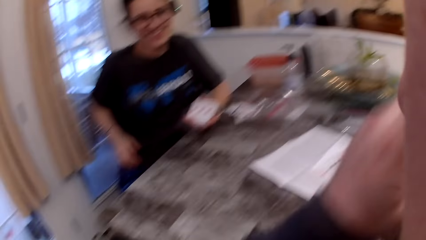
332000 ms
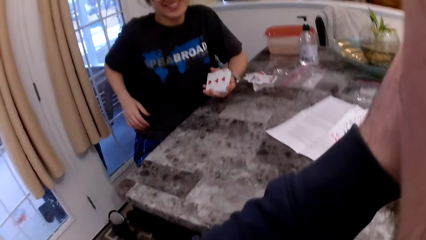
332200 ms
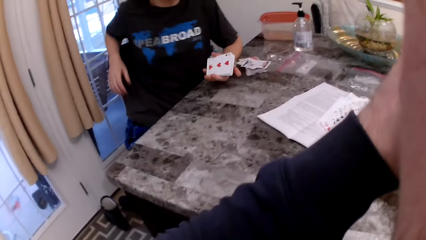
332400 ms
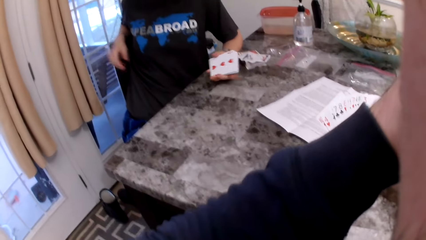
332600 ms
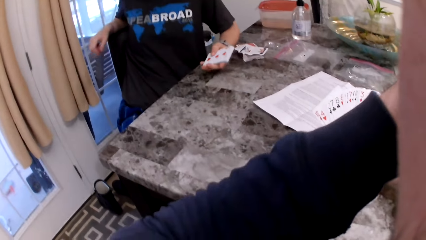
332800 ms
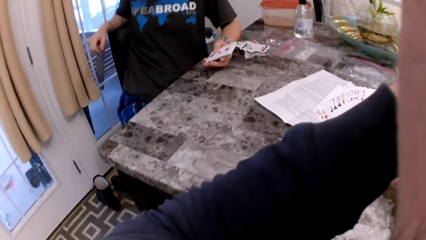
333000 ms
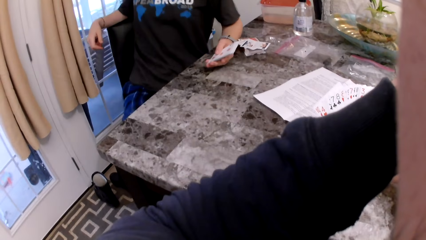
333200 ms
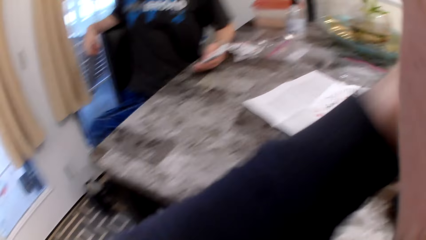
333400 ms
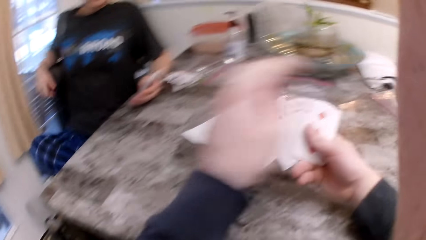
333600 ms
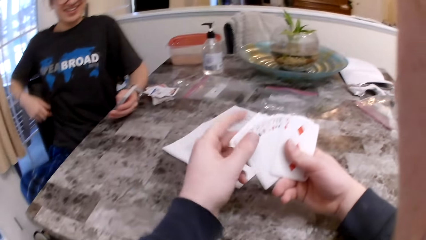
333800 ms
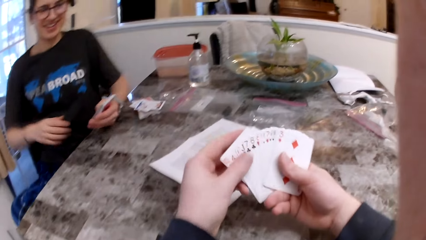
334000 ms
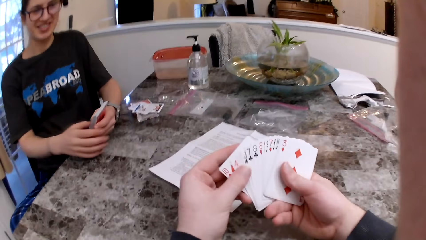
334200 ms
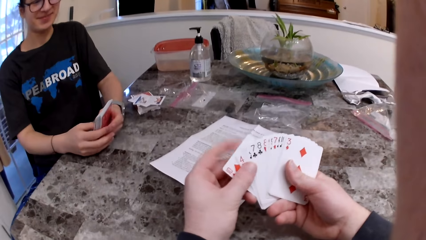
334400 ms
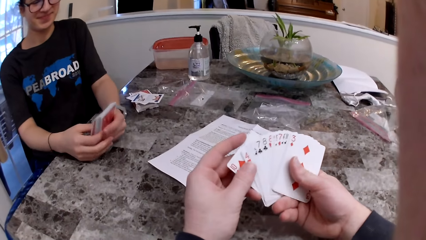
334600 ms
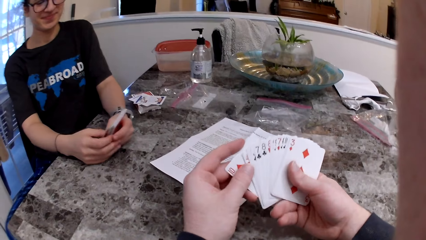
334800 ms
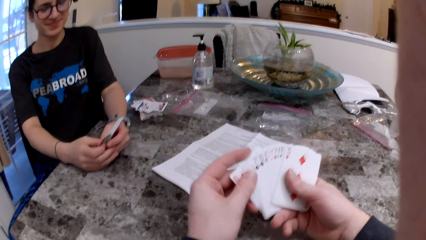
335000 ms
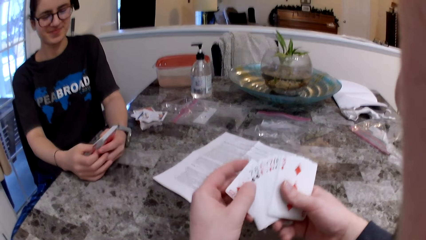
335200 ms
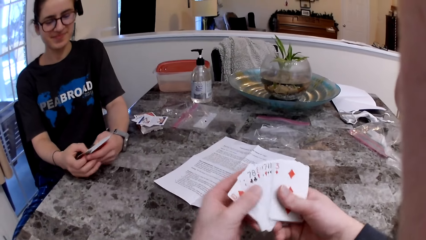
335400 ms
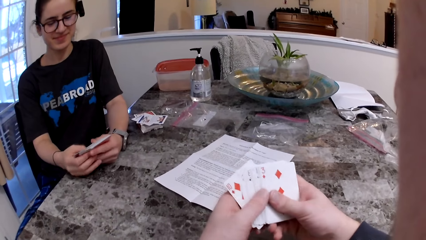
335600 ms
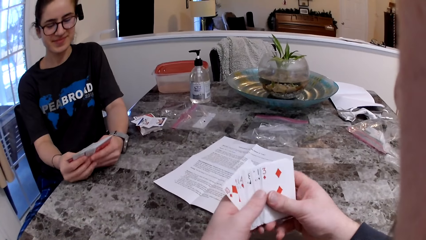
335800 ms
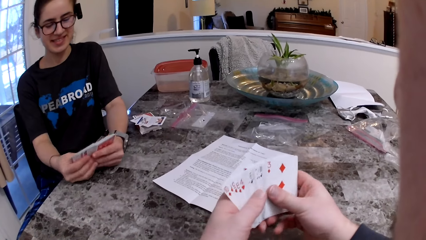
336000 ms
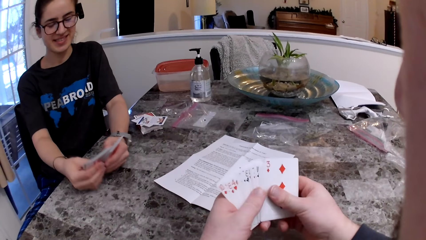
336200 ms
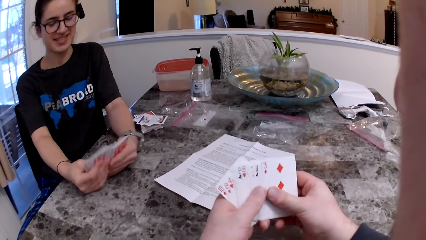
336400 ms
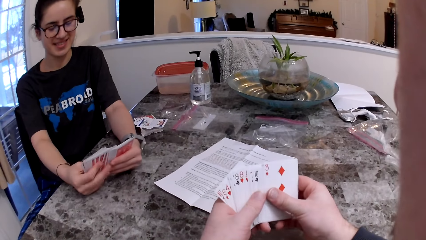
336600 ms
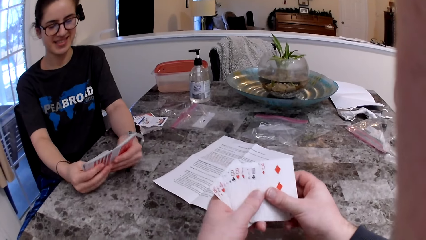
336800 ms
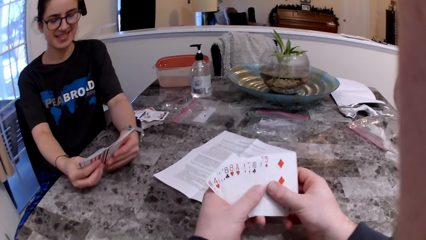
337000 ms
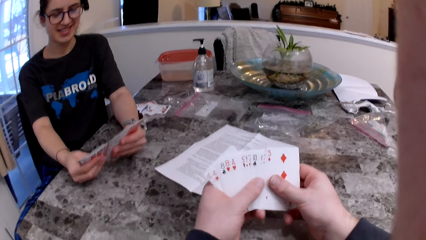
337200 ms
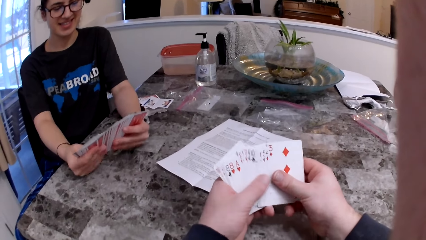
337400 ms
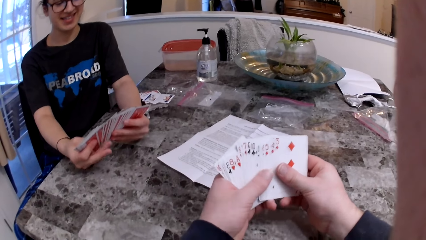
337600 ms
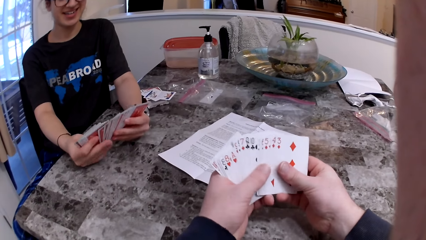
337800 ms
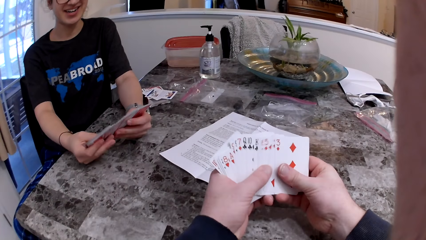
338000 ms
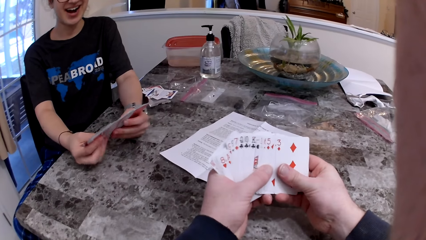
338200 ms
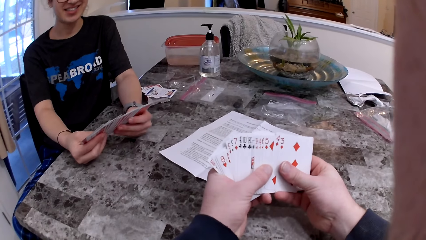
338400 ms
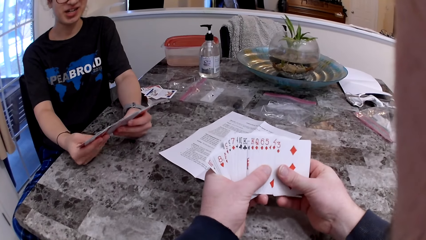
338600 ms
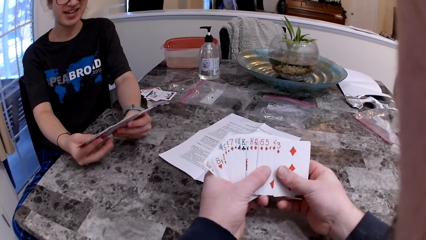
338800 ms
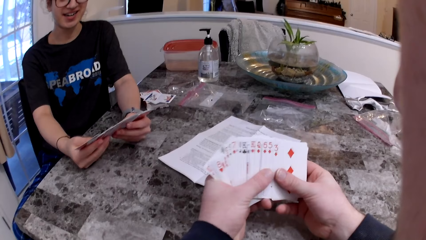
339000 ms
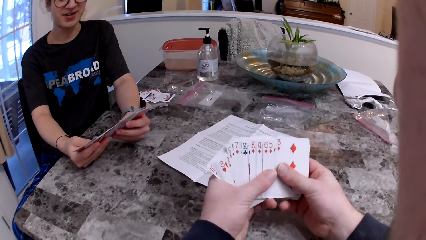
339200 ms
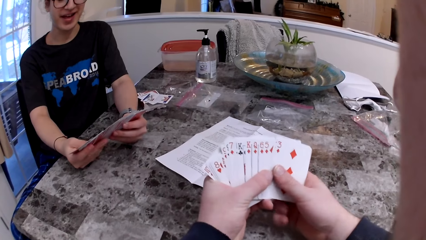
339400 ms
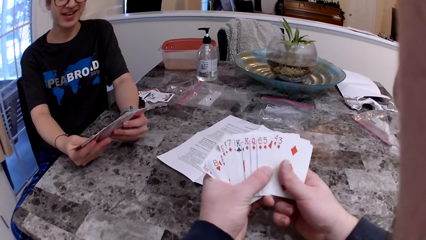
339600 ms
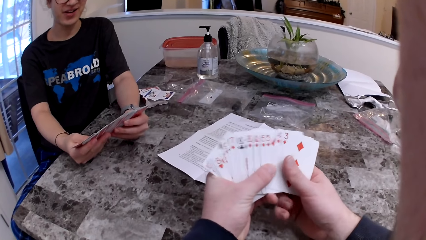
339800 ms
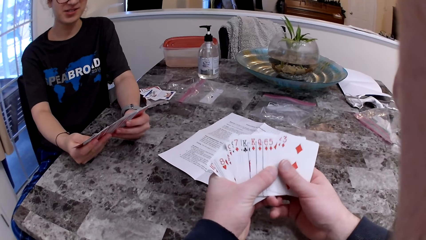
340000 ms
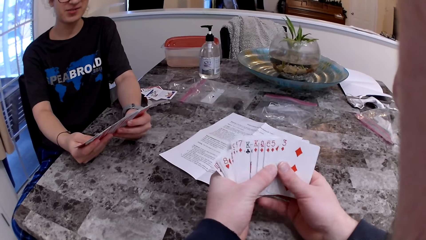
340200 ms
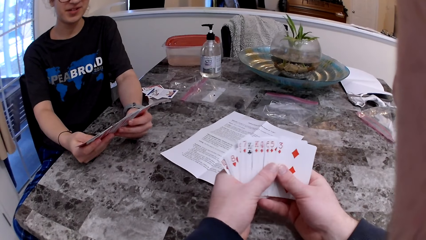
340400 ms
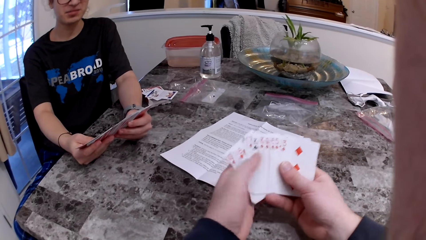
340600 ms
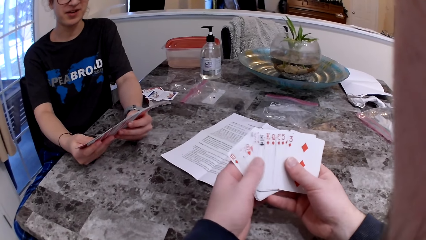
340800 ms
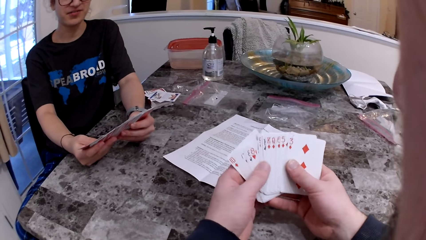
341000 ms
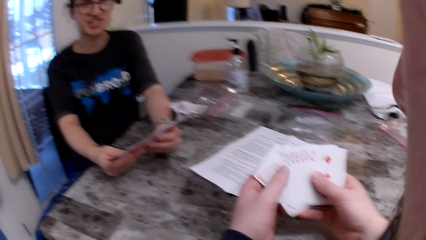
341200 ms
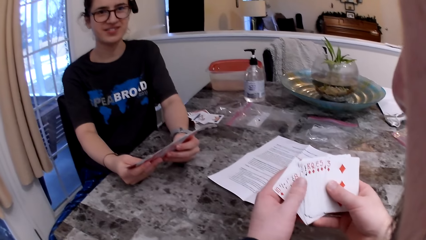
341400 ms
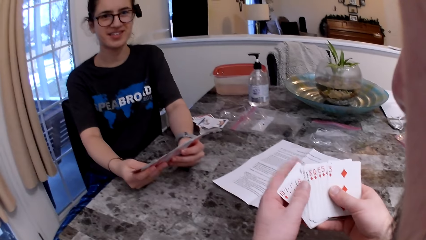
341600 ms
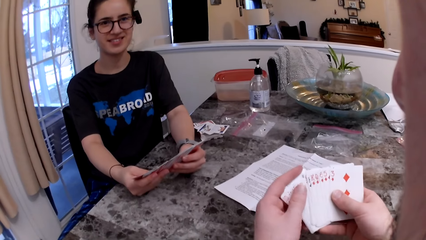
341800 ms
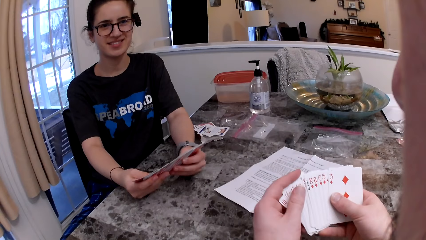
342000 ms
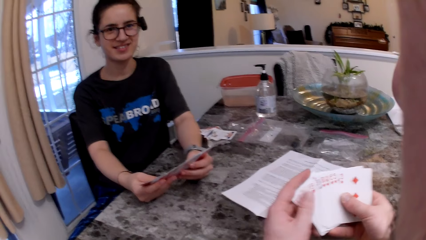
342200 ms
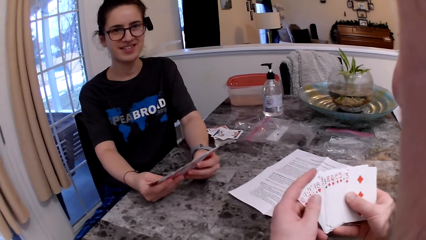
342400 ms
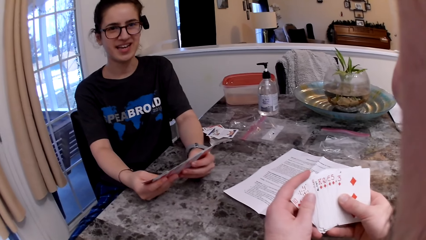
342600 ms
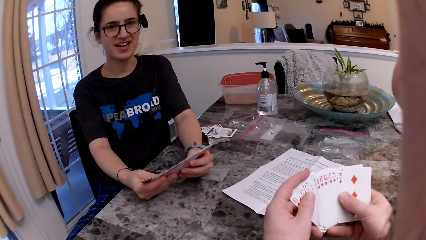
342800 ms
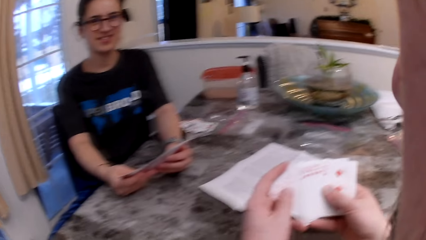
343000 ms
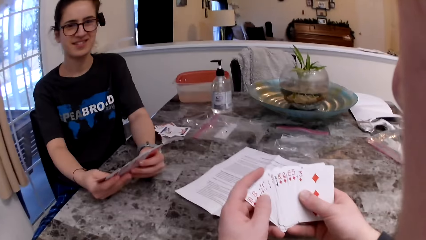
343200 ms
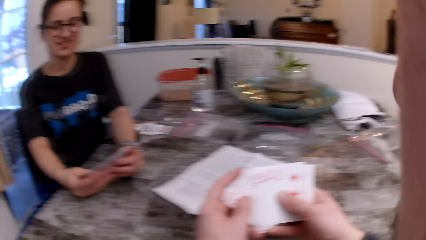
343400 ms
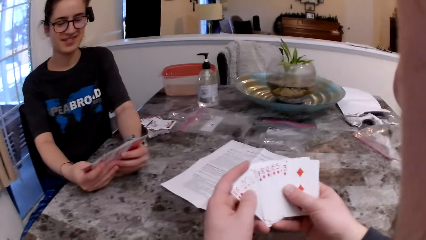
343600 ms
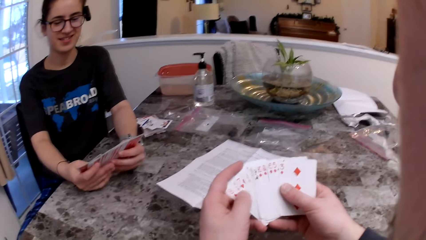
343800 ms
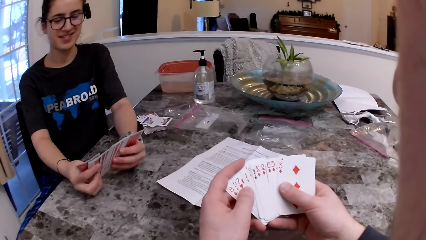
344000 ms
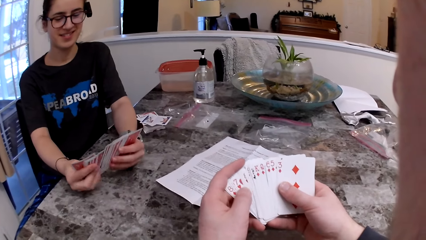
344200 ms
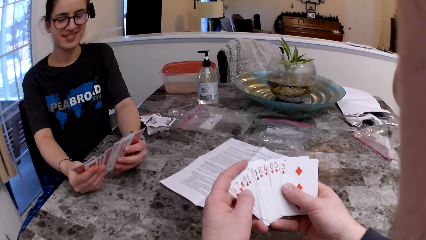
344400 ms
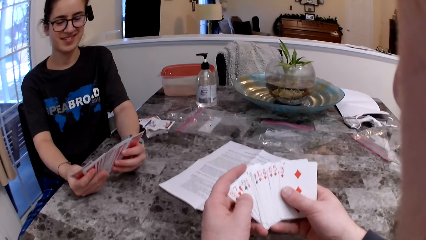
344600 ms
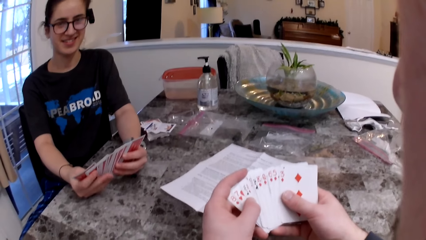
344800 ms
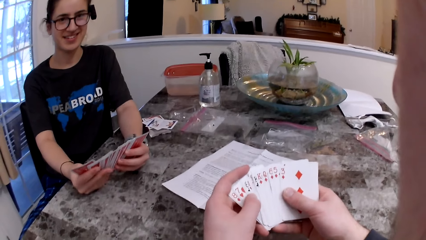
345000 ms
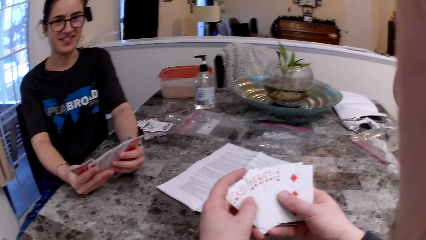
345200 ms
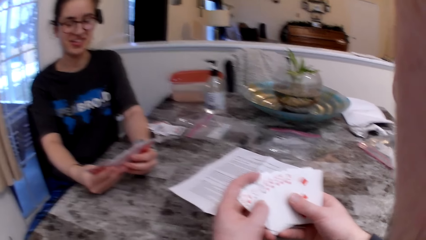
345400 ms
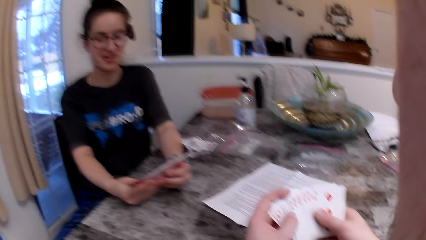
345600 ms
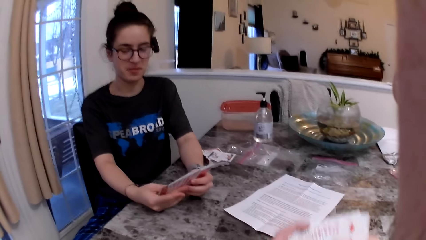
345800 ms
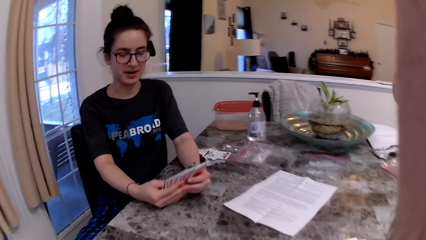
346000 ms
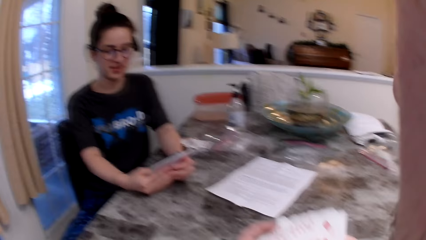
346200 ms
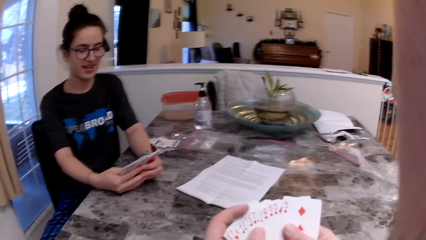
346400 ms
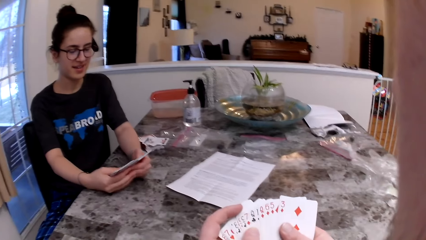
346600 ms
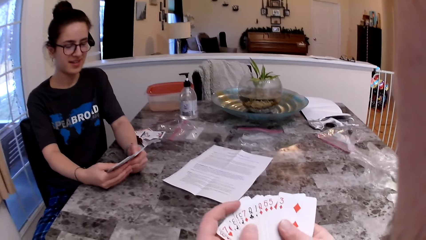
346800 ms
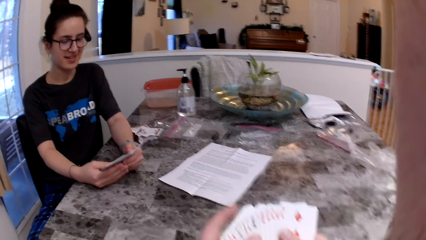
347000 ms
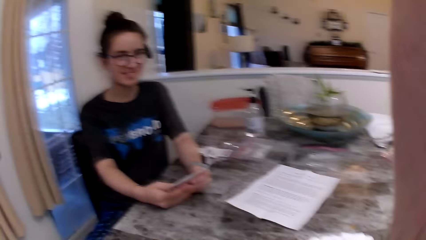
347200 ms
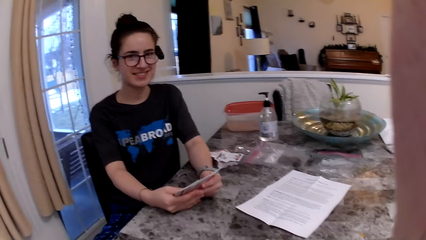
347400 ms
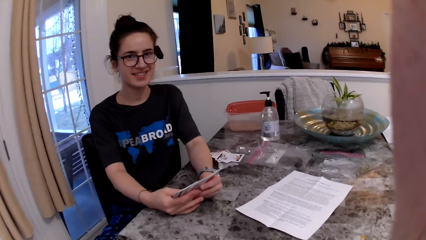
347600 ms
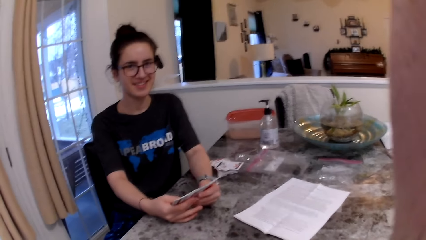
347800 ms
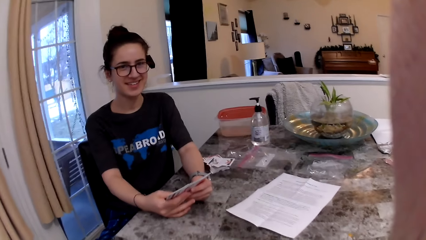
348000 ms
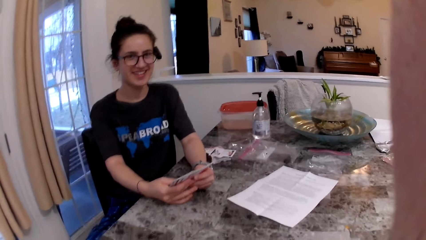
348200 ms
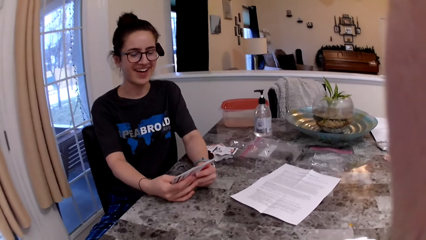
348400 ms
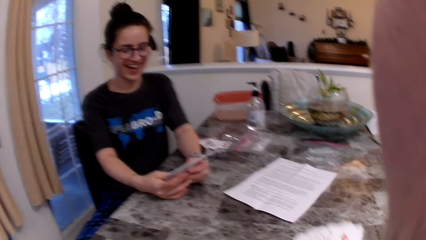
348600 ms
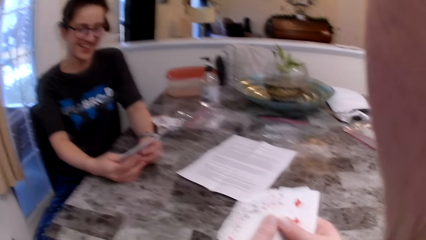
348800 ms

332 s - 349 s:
The camera wearer stares at a woman. He inspects the cards on his hands. The woman inspects the cards on her hands. The camera wearer inspects the cards on his hands. He stares at the woman. The woman inspects the cards on her hands. The camera wearer stares at the woman.
